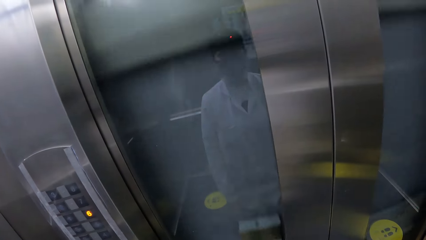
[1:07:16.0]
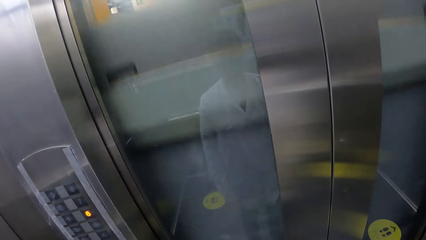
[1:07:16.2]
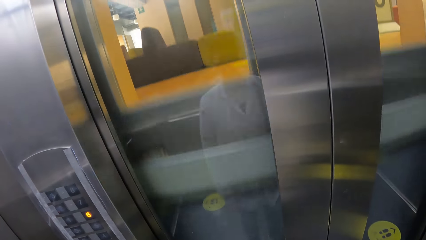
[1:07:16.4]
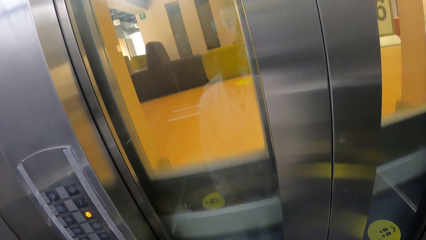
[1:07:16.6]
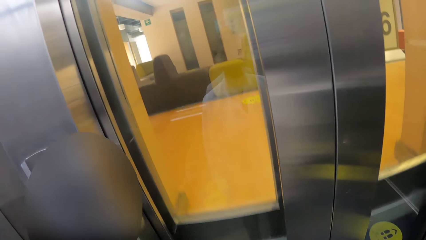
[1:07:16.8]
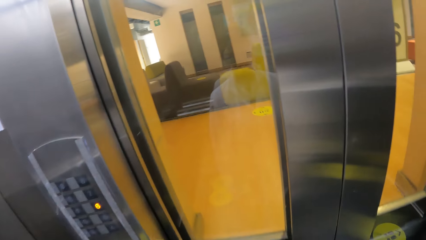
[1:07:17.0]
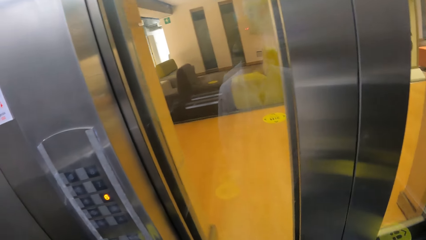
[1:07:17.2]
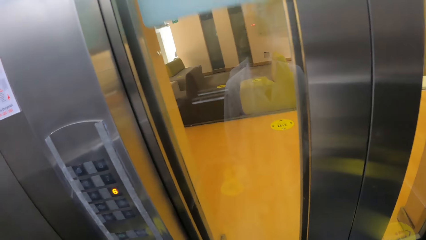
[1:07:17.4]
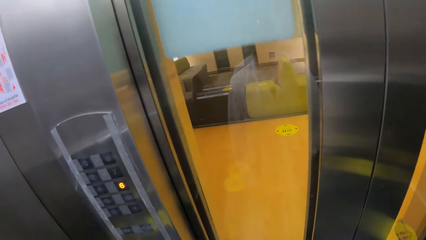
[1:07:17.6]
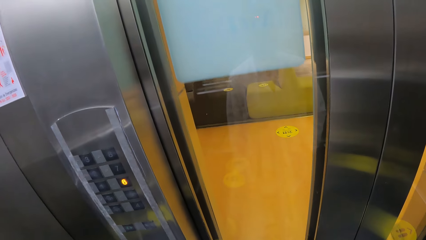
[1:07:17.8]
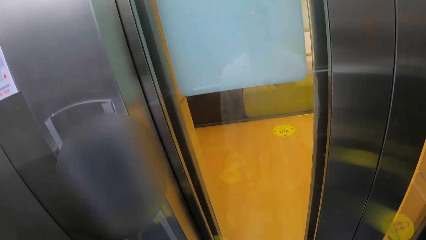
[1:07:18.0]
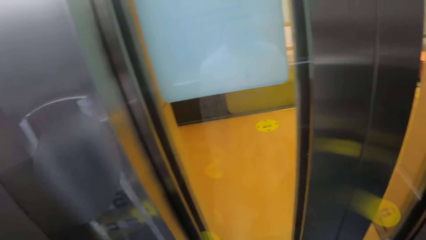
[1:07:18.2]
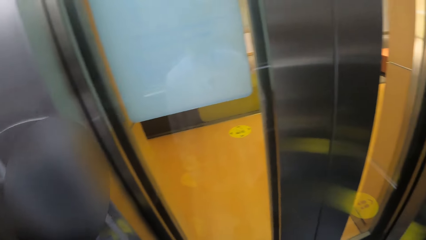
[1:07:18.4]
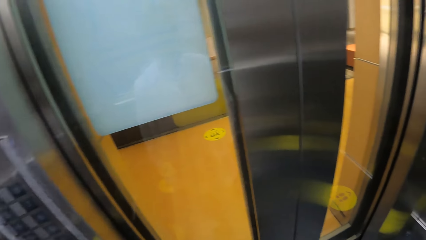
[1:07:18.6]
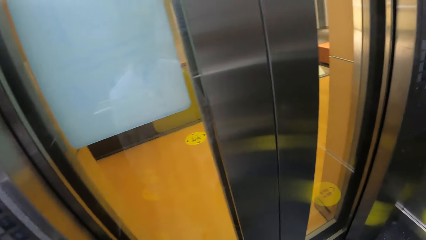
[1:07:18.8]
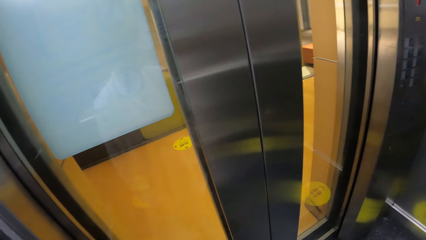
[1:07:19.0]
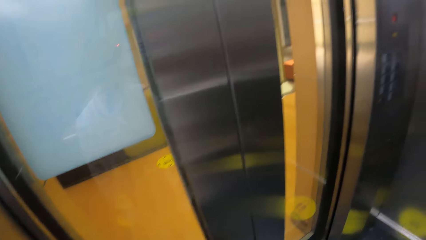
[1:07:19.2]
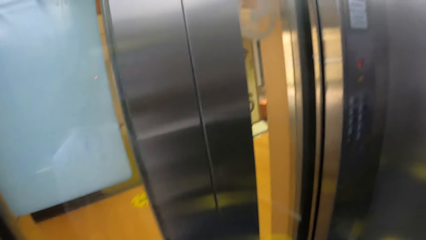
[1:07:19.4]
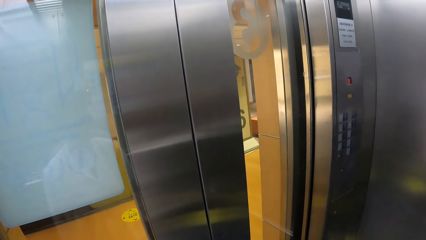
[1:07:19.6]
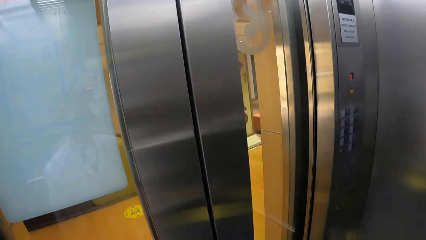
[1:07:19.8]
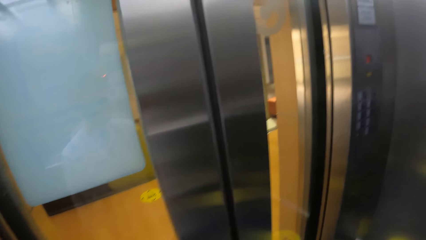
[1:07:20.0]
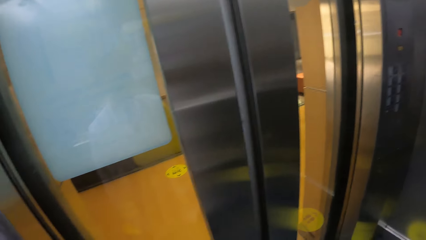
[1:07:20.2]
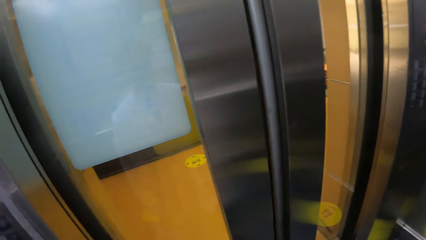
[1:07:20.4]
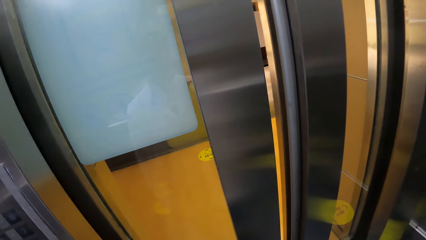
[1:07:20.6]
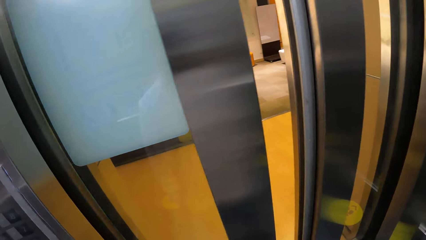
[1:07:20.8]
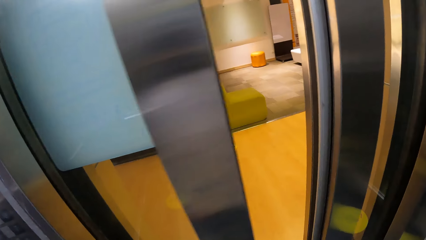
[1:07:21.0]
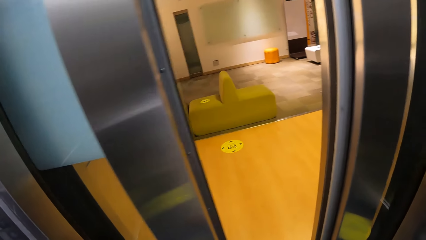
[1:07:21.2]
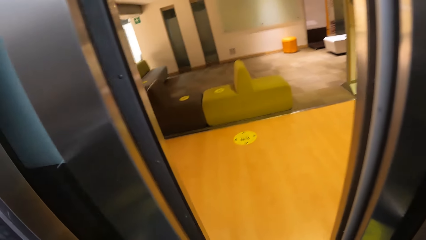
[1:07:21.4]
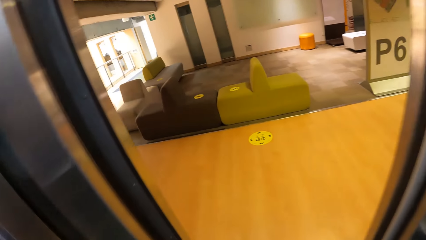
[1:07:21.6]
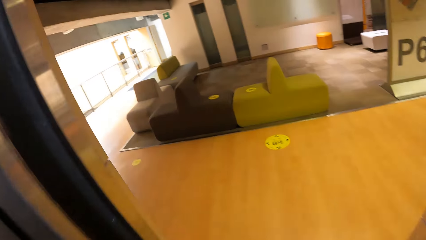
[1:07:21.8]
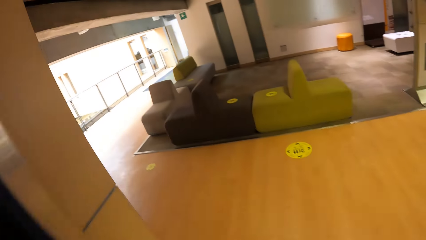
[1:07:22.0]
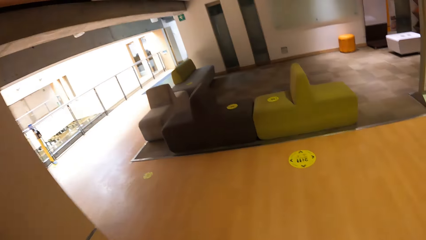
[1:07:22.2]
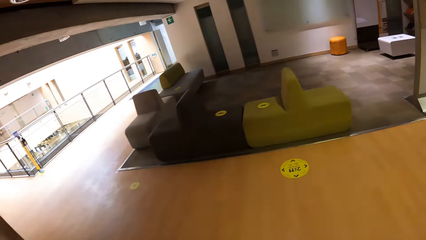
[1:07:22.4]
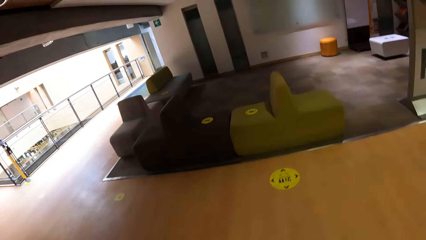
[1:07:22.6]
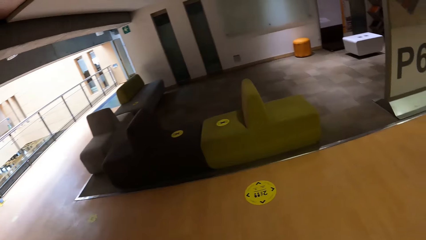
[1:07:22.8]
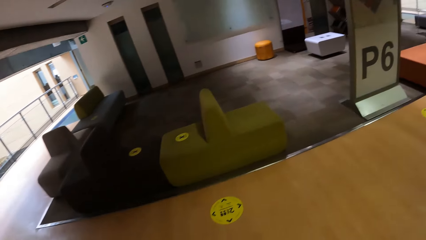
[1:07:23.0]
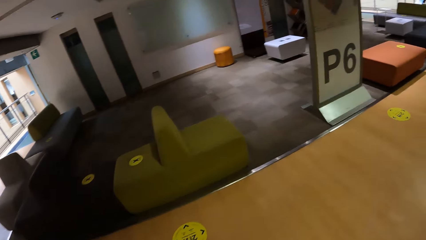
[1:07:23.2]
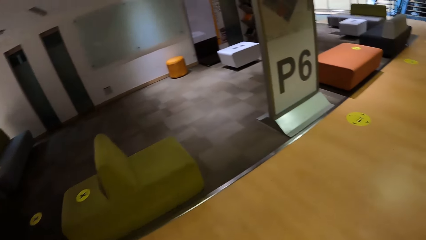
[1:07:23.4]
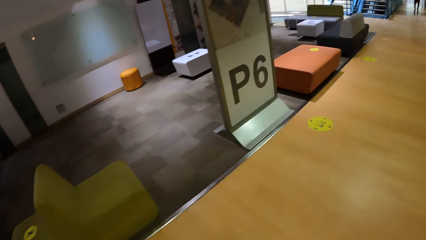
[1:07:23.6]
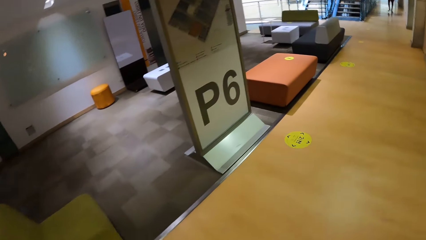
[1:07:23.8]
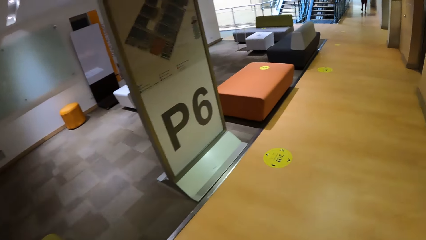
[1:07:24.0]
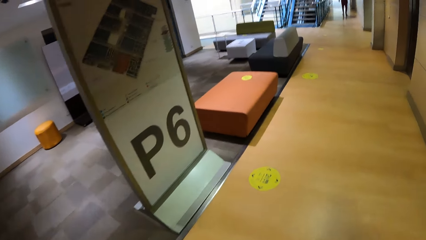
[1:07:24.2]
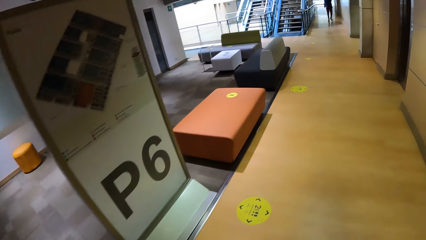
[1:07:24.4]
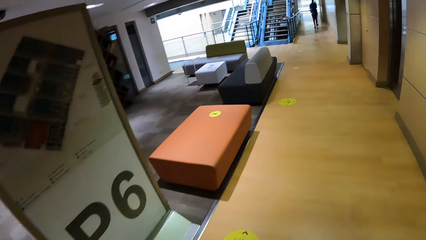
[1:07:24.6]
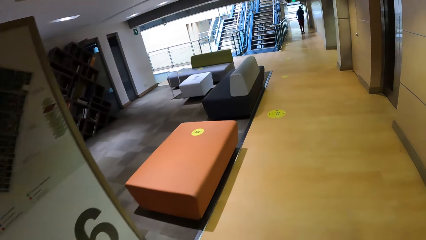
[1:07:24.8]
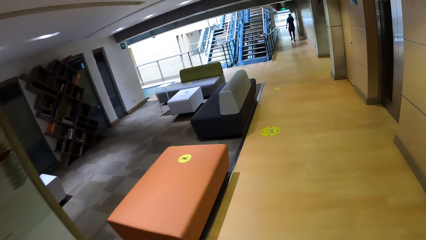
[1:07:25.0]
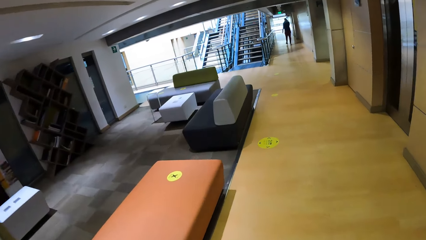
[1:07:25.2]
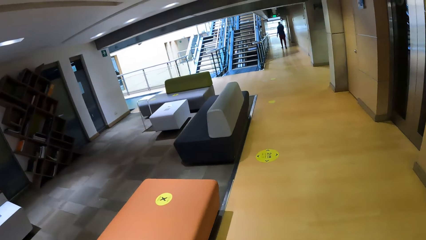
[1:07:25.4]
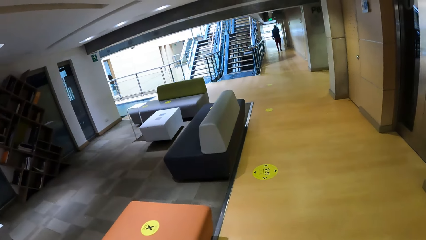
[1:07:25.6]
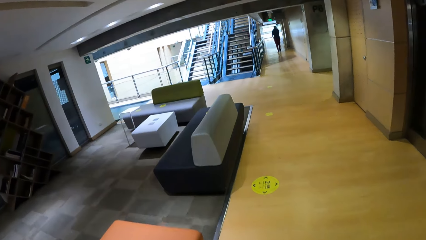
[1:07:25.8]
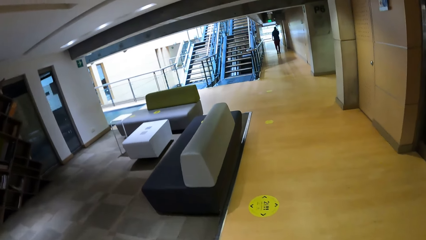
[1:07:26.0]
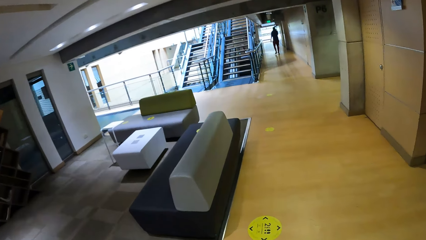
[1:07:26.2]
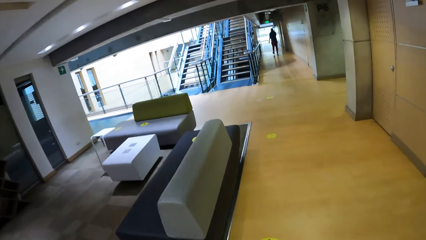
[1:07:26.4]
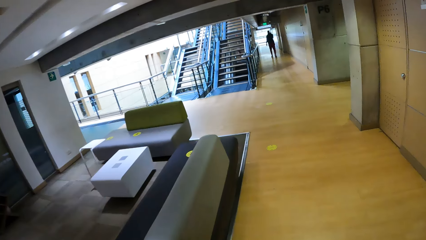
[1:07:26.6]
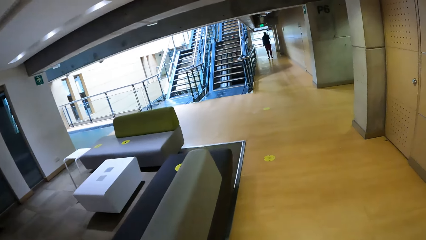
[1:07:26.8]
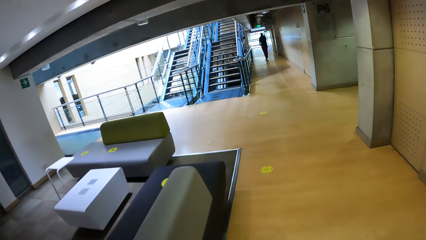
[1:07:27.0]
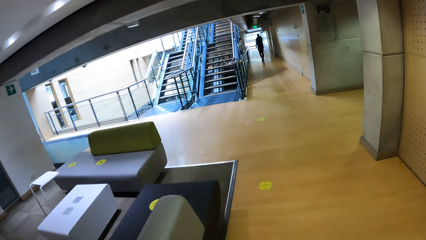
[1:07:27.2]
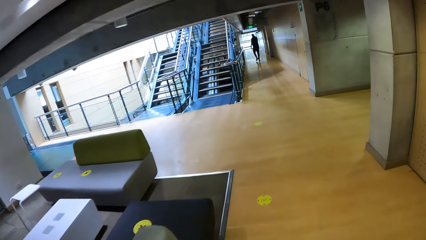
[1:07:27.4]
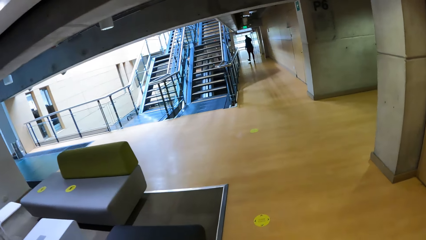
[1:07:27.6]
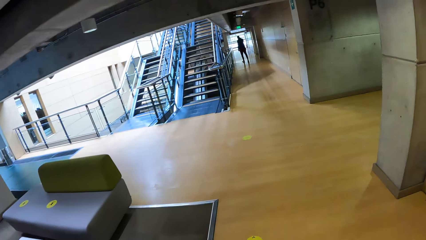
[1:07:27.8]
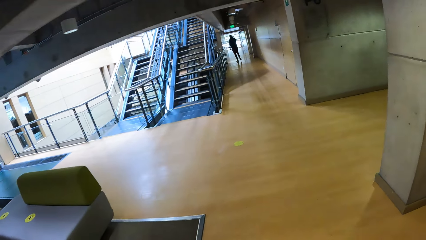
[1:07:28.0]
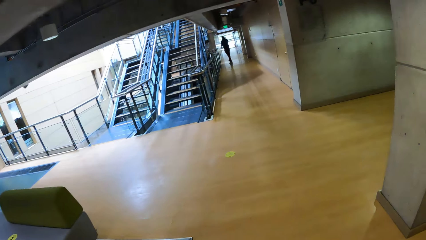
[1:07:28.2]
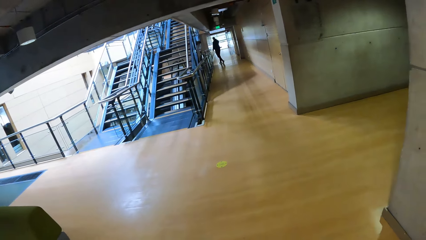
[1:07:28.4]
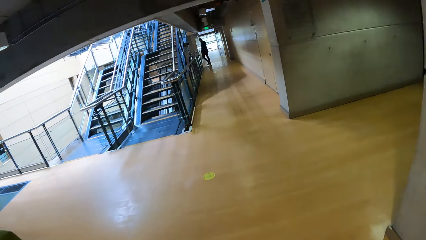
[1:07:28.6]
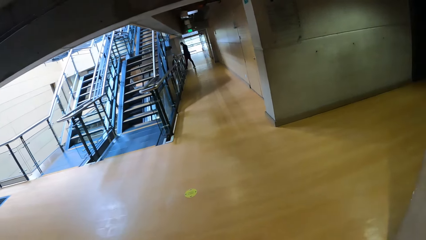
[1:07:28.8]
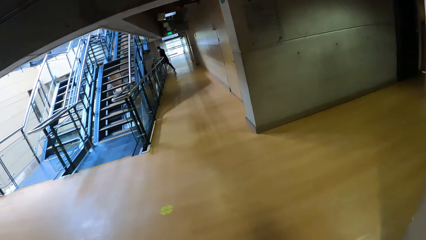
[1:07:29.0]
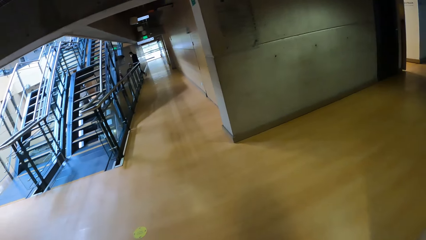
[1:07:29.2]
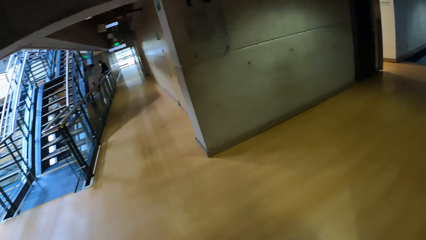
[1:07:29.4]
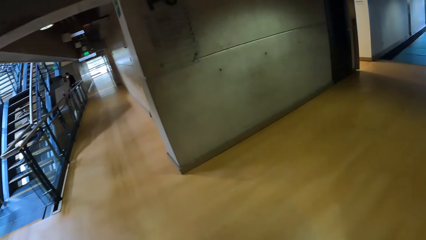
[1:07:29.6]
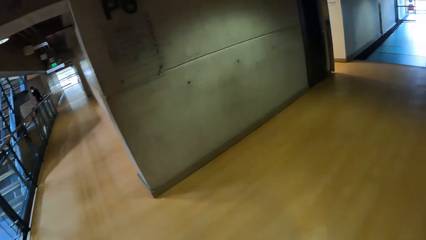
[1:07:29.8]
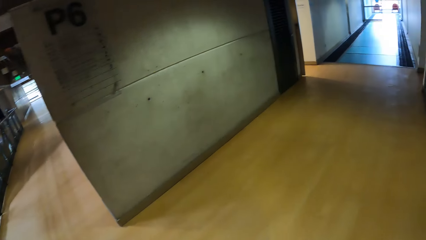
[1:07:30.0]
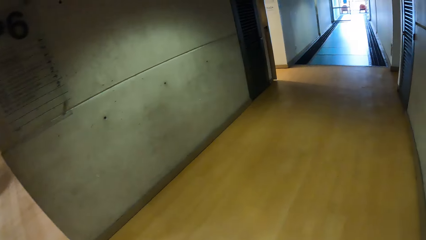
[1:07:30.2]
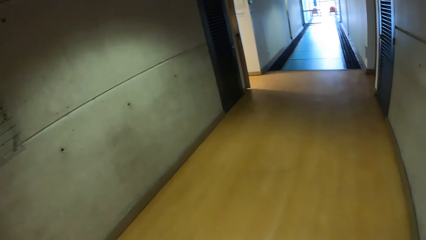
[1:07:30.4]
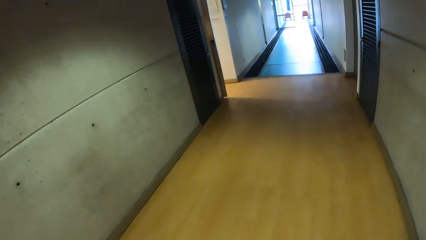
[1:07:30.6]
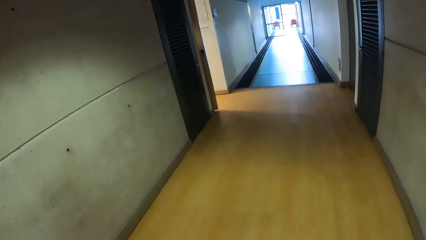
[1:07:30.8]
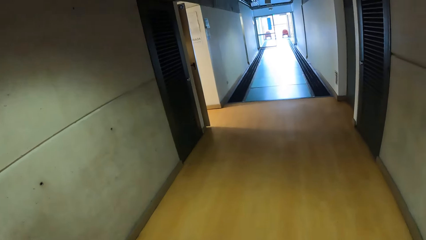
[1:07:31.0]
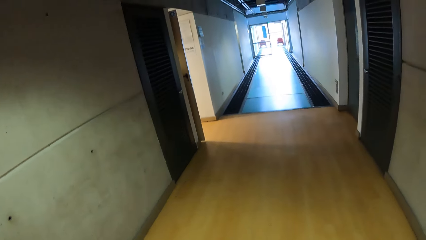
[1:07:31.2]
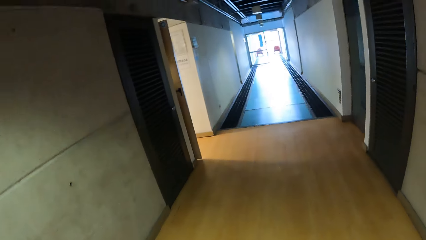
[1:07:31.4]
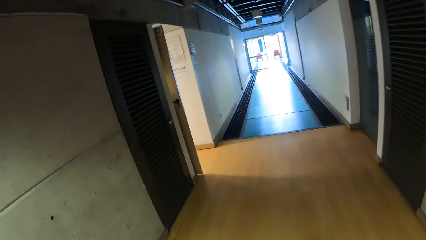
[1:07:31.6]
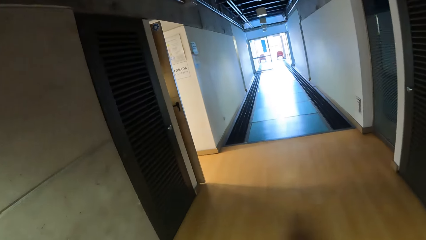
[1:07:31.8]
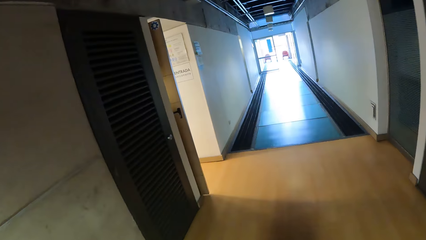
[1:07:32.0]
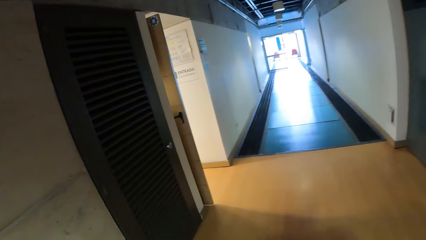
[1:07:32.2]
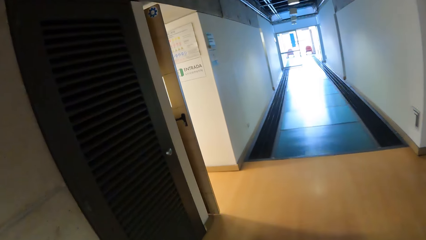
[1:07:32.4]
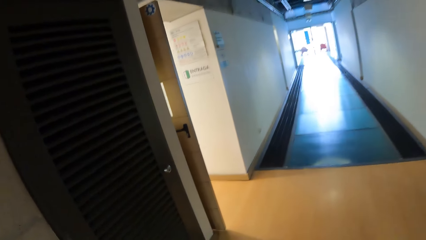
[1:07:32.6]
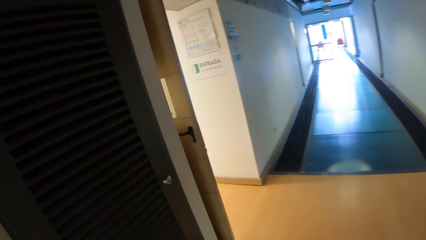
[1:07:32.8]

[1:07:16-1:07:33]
The camera wearer walks out of the lift to a walkway. They move around.
